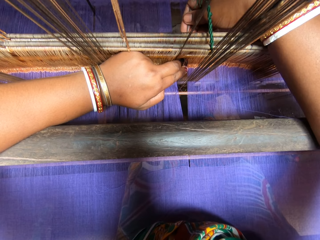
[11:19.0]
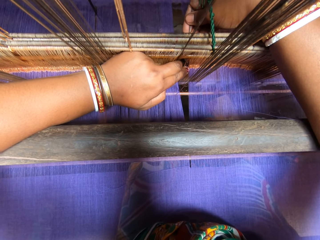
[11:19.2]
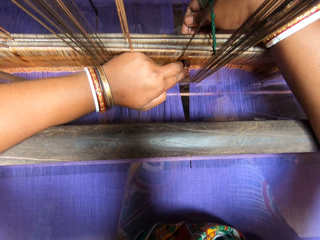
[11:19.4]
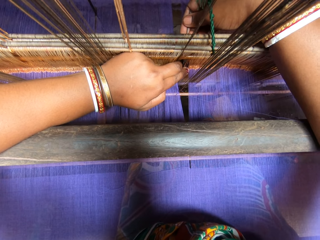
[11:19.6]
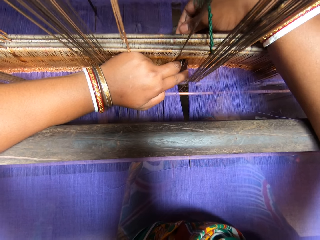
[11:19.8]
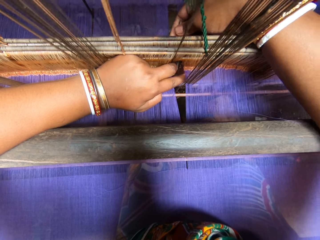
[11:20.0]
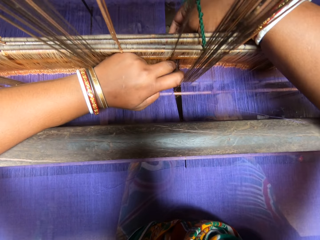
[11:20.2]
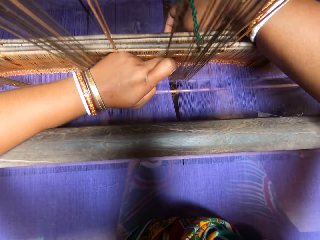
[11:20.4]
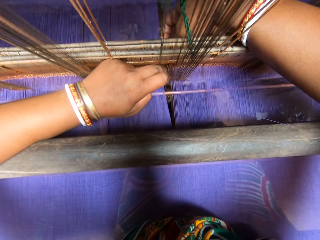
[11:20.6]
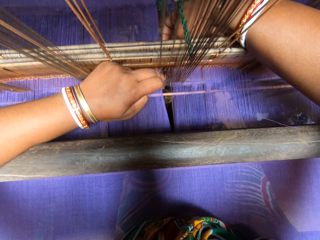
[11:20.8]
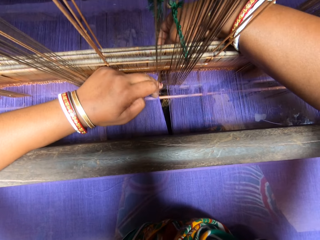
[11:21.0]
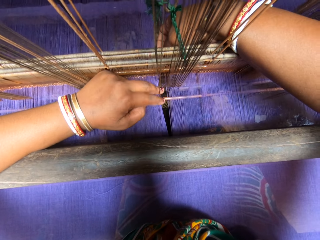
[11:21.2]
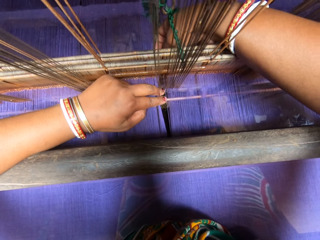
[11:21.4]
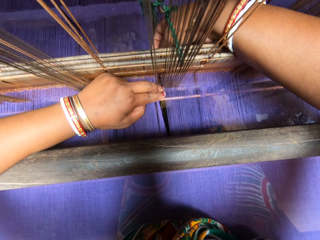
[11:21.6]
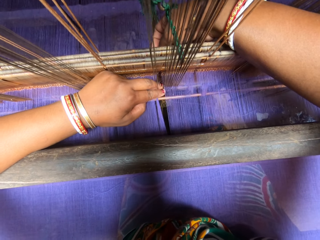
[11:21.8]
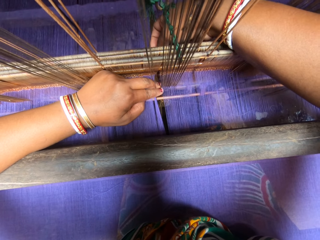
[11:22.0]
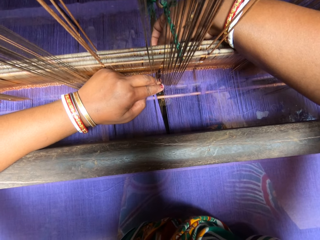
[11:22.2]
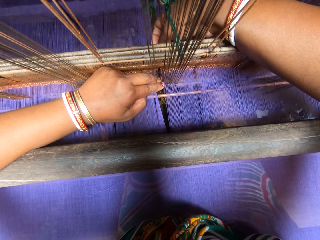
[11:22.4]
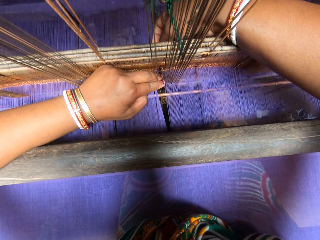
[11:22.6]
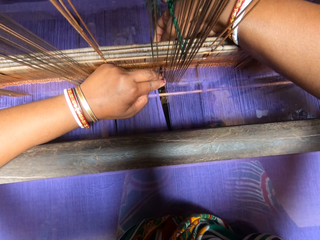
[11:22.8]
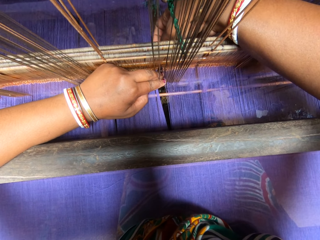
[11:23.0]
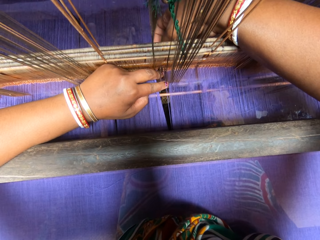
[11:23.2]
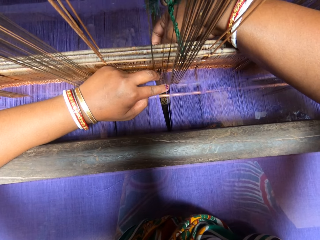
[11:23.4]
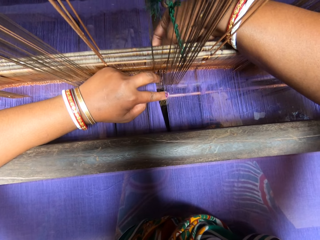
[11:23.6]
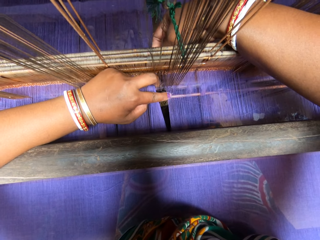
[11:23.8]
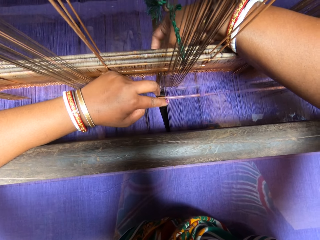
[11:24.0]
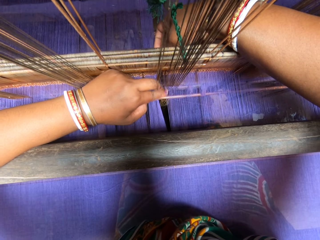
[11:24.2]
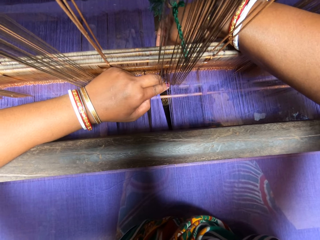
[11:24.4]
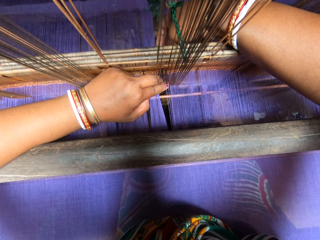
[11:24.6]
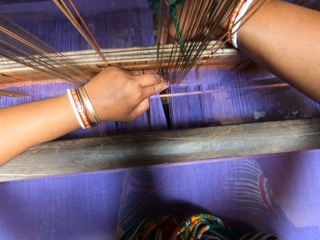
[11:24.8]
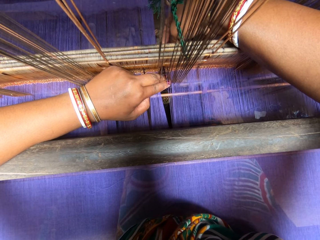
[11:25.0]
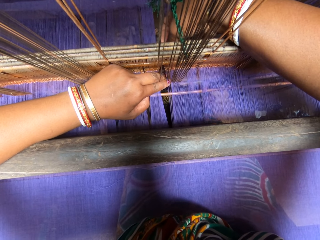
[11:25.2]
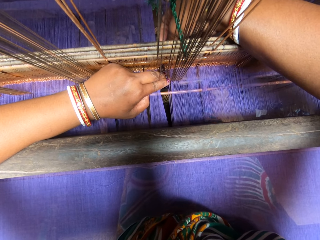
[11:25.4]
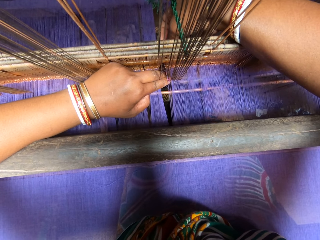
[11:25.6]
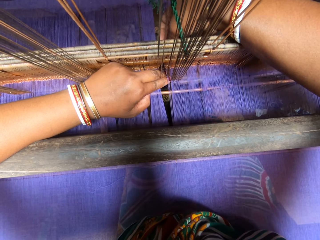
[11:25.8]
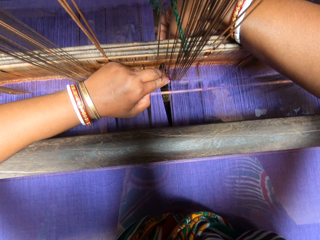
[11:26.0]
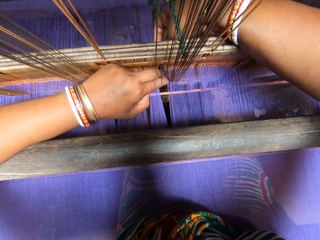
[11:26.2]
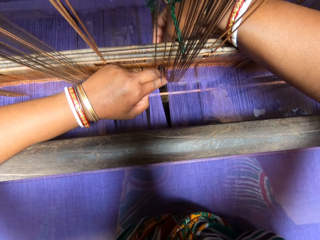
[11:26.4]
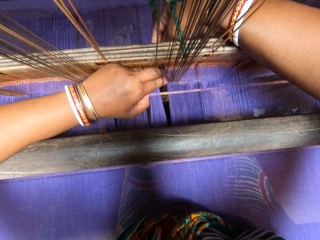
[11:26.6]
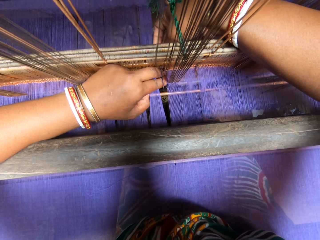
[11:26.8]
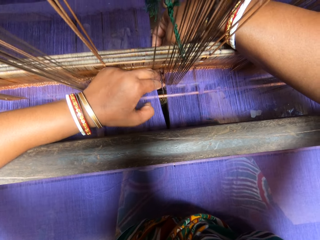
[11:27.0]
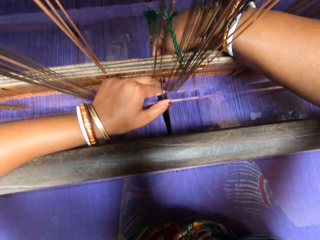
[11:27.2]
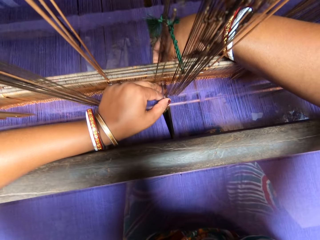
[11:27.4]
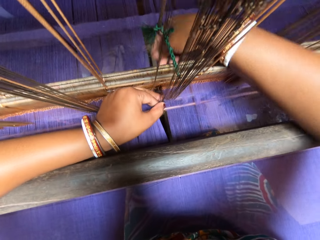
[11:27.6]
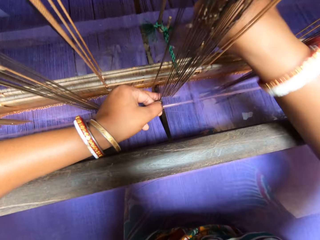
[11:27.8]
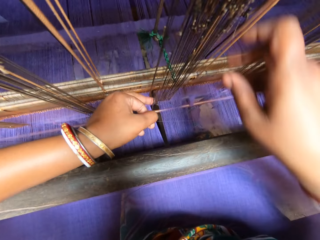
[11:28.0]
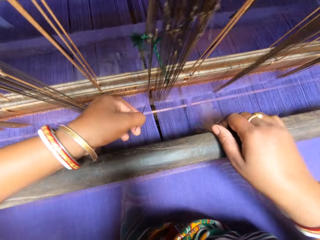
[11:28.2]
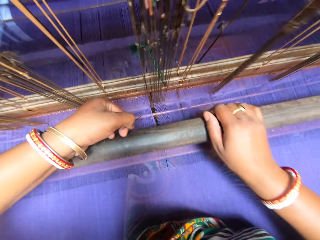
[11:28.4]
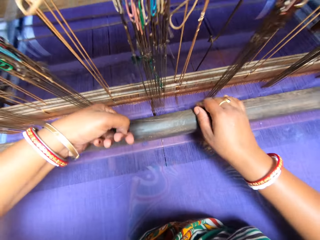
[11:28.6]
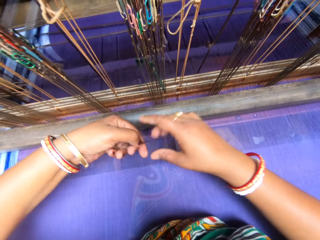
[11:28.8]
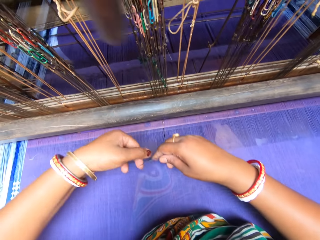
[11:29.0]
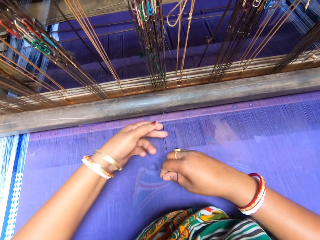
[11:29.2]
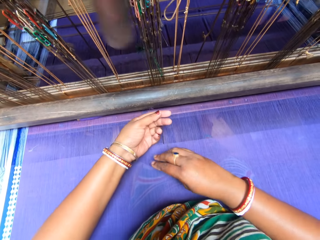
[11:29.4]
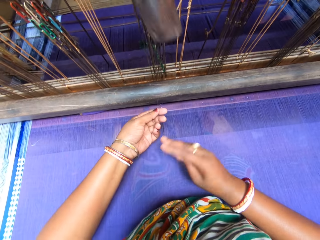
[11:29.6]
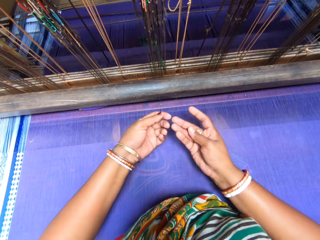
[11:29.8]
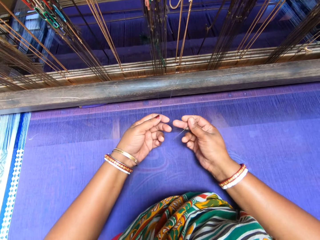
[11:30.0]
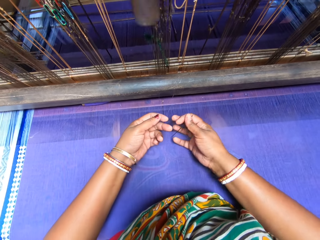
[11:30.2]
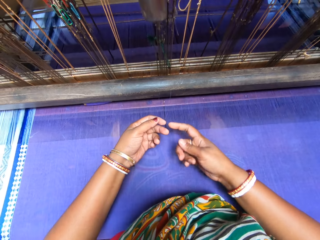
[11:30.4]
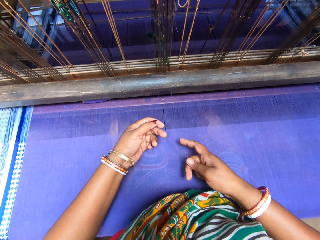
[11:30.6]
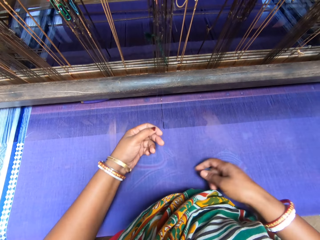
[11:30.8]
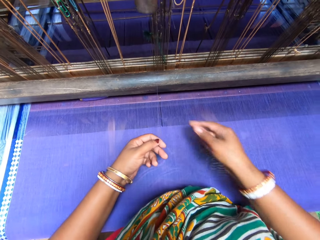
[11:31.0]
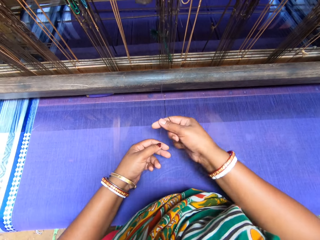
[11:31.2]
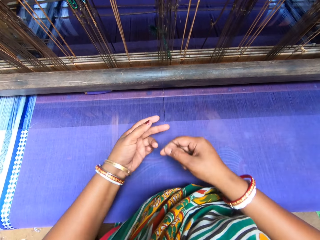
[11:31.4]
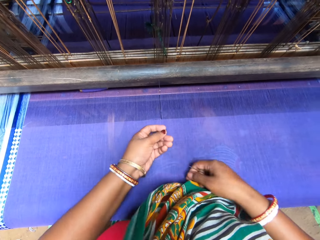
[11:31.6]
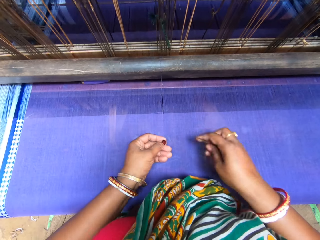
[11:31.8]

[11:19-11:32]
The camera wearer holds the needle in between the handloom reed with her left hand. She pulls the needle through the handloom reed with her left hand. She shifts the beater of the handloom with her right hand. She holds the needle with her right hand. She pulls the thread through the handloom reed with both hands.

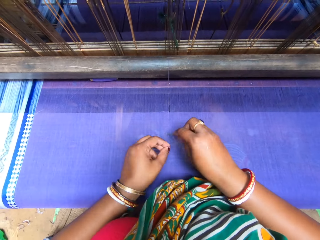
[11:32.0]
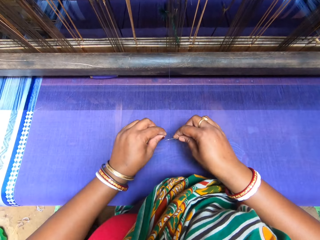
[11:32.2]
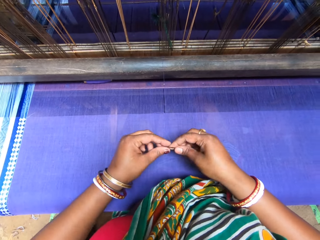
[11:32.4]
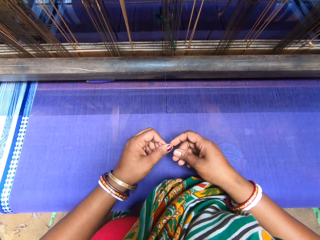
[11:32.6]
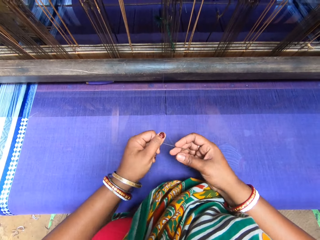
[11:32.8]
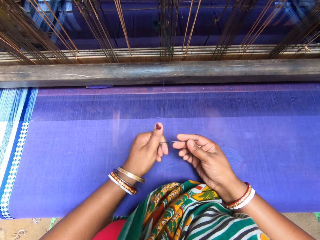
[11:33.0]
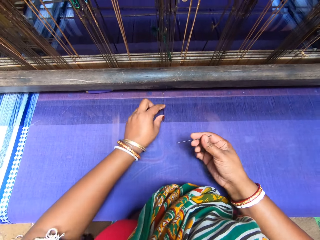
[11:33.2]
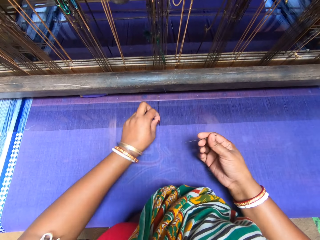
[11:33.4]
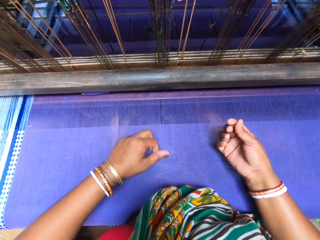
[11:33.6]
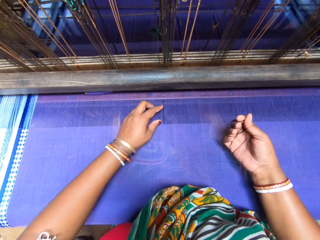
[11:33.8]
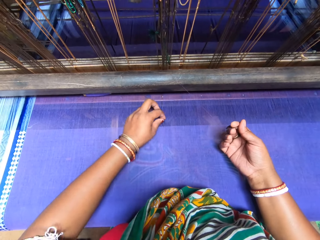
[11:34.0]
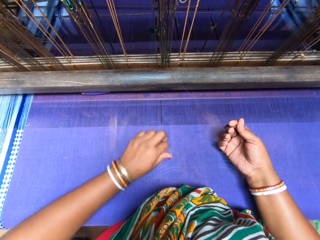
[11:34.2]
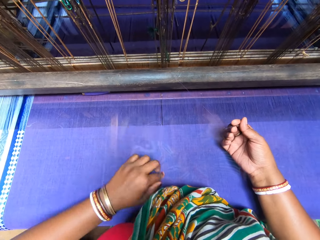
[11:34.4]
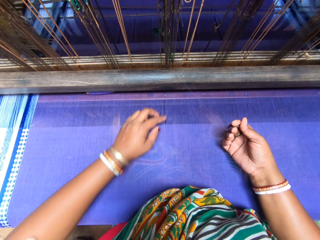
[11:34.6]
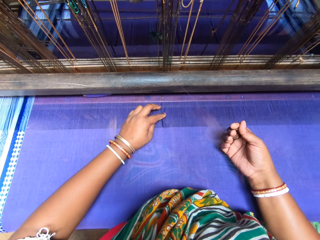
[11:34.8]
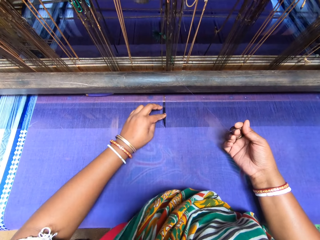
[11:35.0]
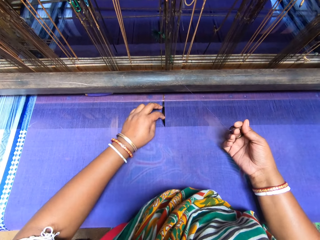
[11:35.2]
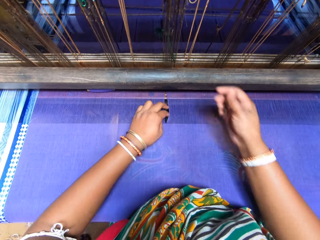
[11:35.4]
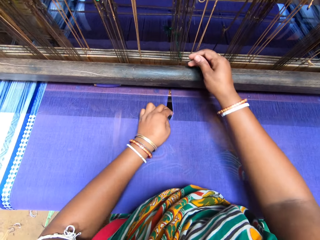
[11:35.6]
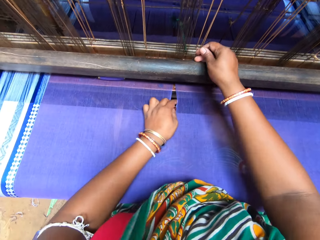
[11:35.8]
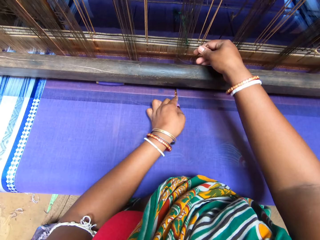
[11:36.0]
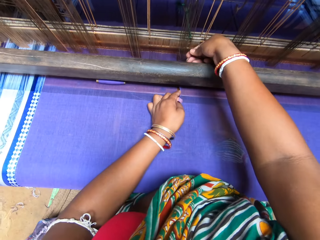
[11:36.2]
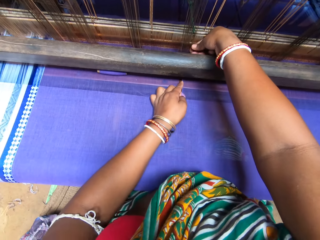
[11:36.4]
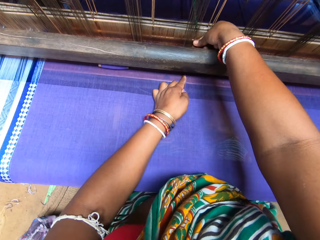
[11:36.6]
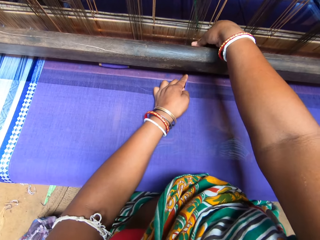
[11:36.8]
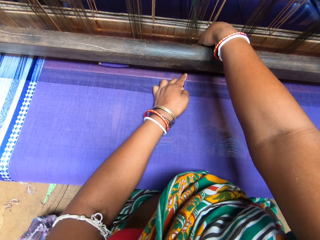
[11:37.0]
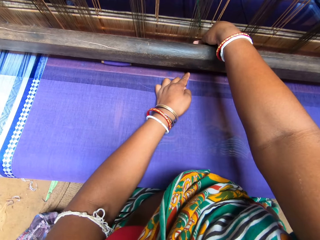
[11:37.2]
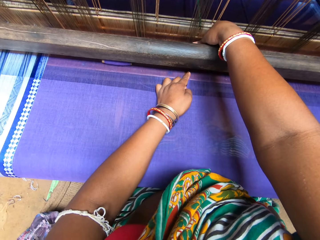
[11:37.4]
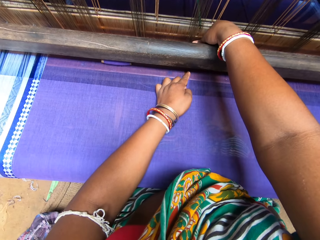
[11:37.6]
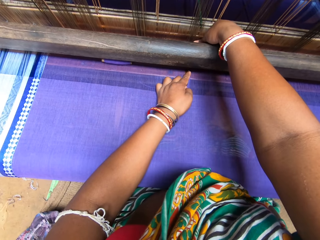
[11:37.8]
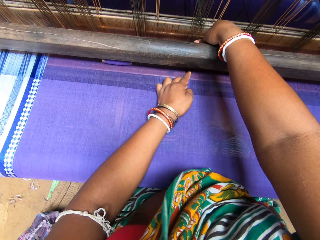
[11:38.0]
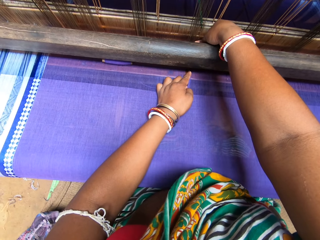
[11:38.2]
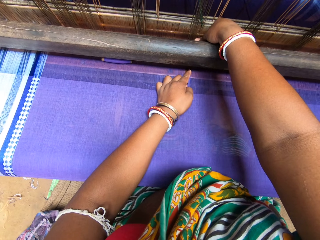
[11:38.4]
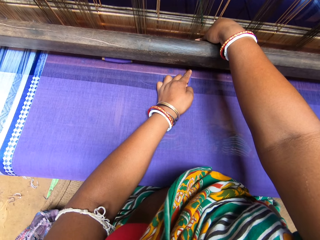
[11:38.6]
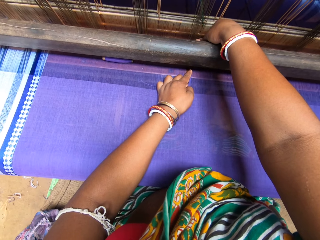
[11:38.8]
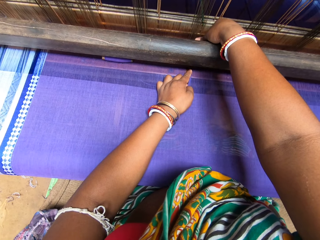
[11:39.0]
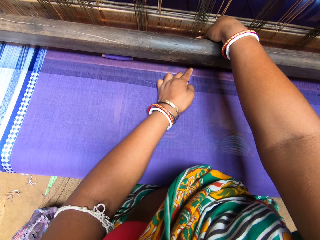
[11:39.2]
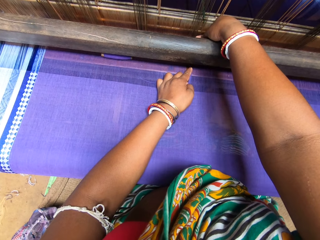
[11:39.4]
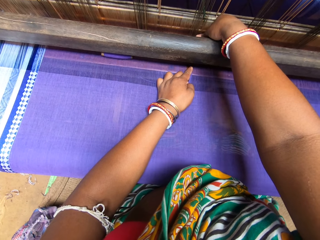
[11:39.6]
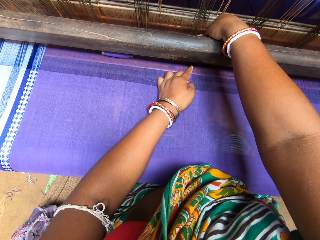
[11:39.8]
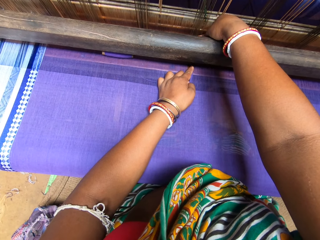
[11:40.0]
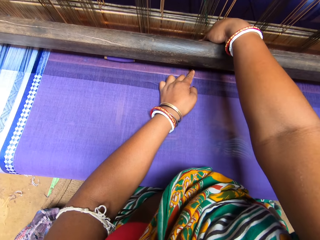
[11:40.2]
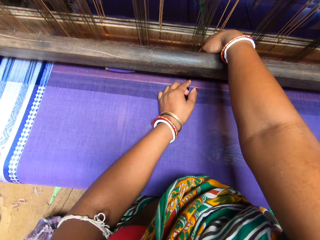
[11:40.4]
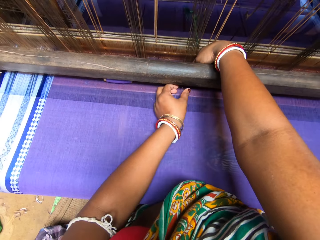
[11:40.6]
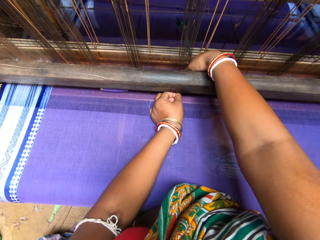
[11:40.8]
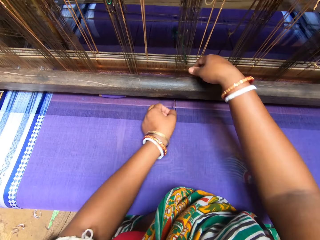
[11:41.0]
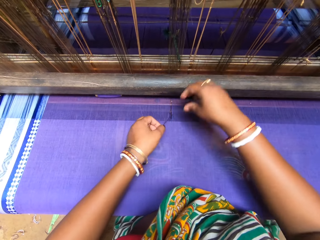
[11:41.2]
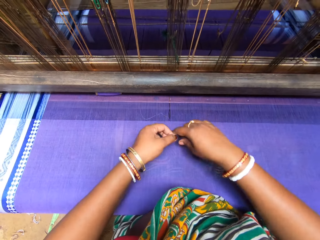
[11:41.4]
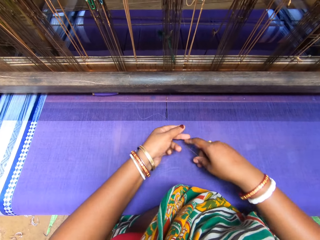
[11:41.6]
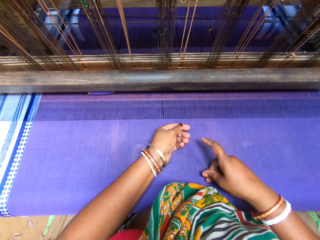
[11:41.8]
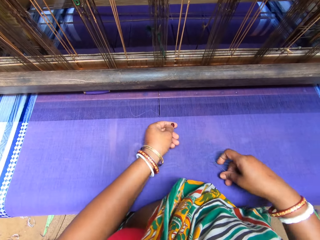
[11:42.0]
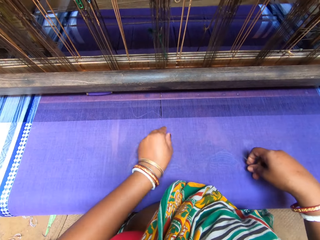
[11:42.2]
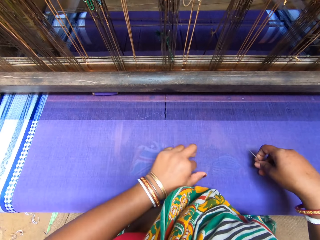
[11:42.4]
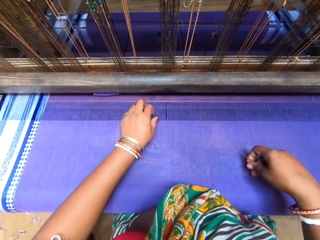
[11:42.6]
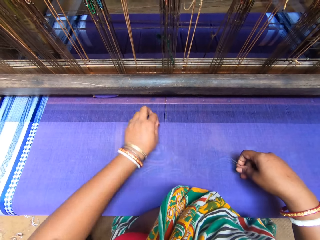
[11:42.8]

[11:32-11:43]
The camera wearer rolls the thread on the needle with her left hand. She puts the thread in the needle. She pulls a thread on the warp with her left hand. She pulls the warp on the breast beam with her left hand. She shifts the beater of the handloom with her right hand. She fixes the thread into the warp at the back of the beater with the needle in her right hand. She sews the fabric. She pulls the needle in the warp with her left hand. She holds the needle with her right hand. She pulls the thread in the warp with her left hand.
